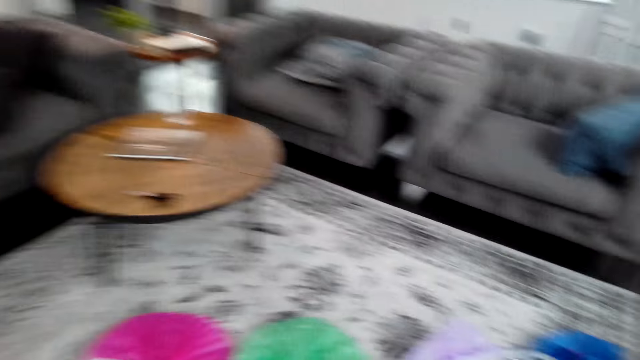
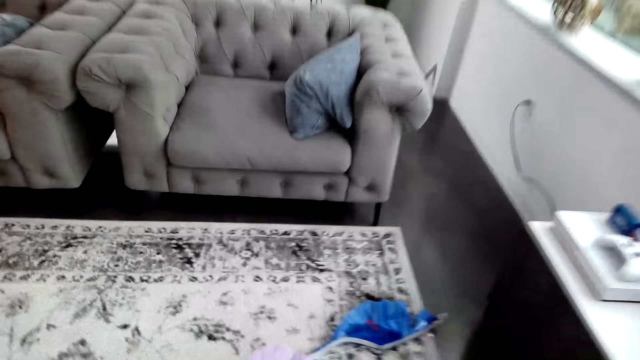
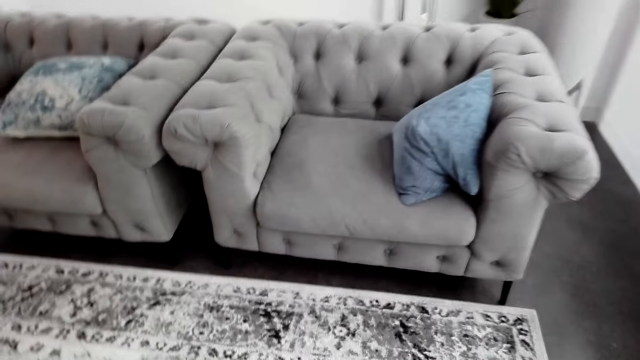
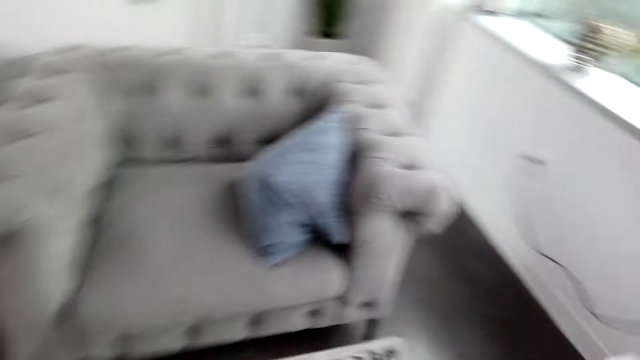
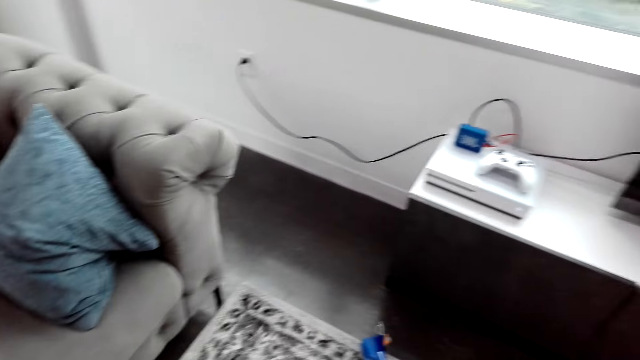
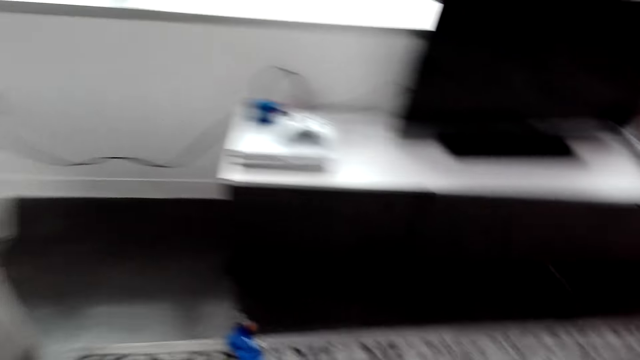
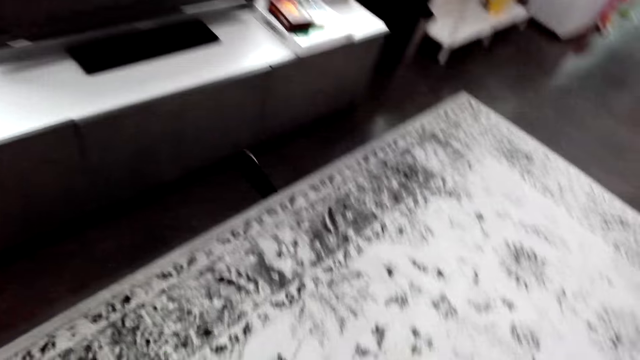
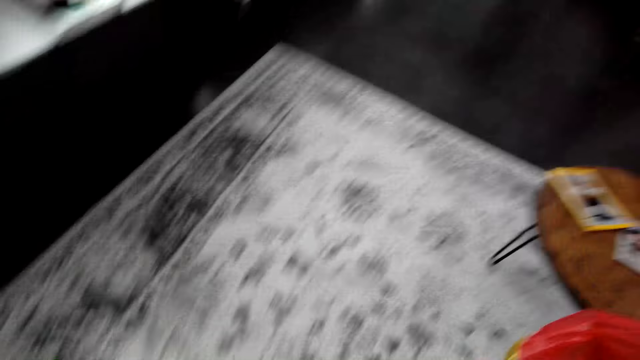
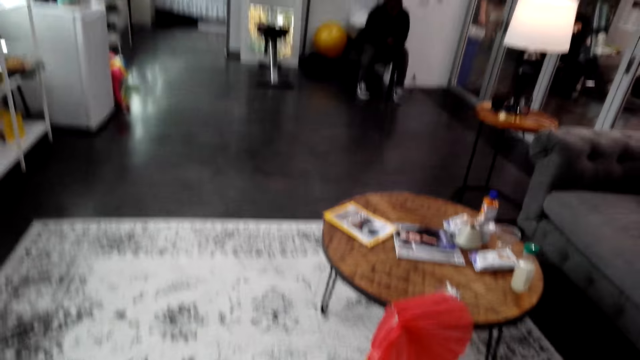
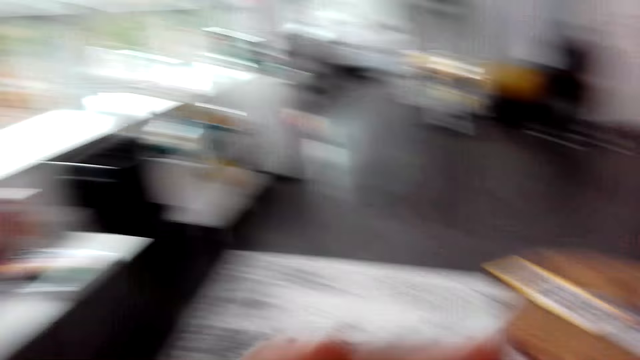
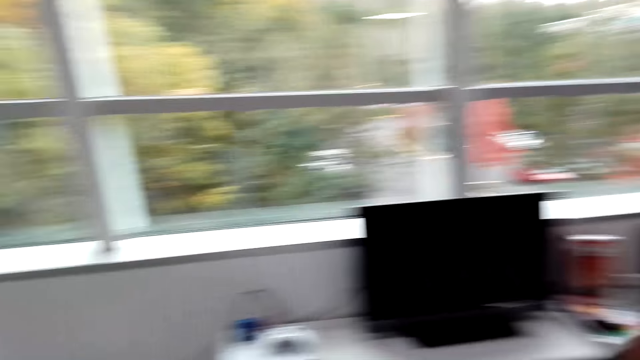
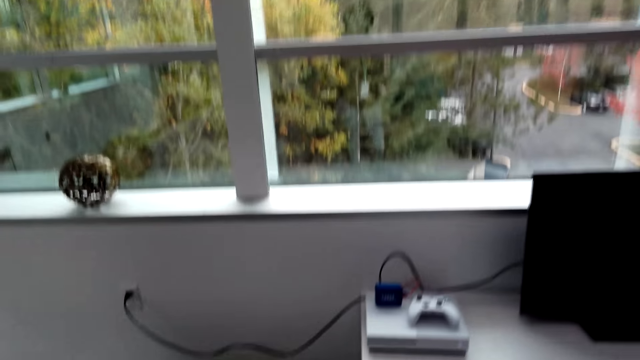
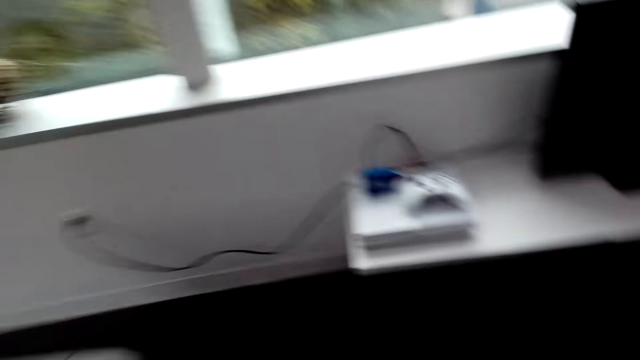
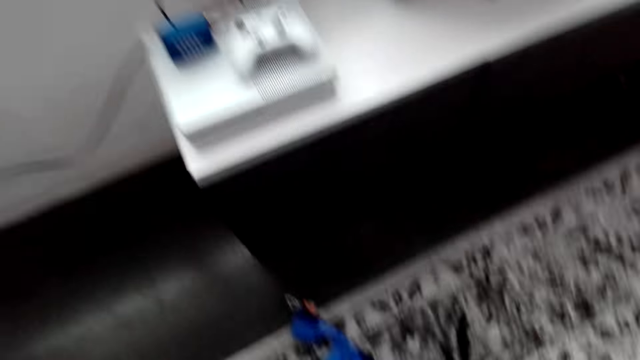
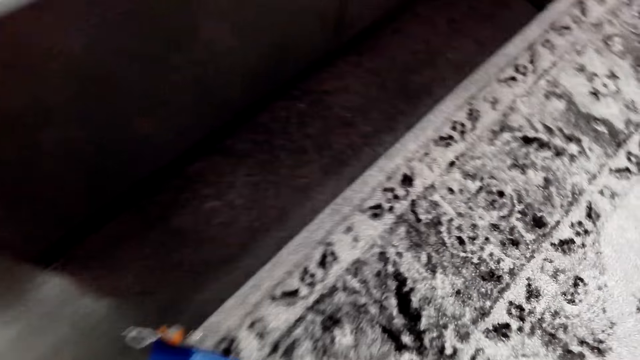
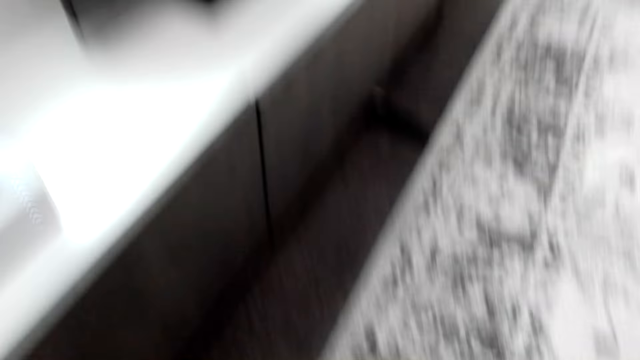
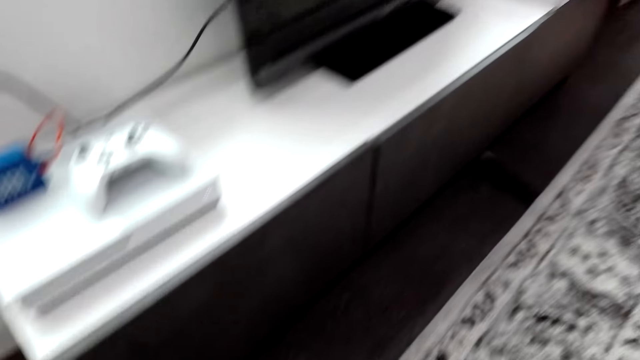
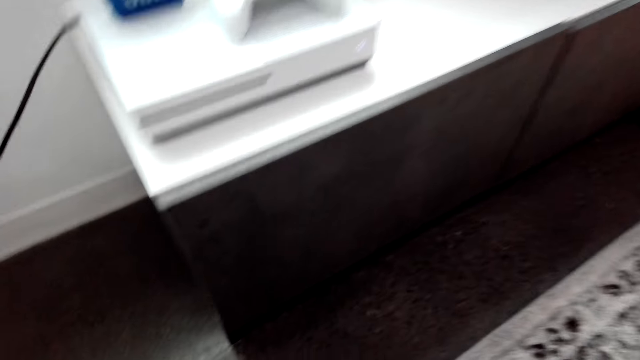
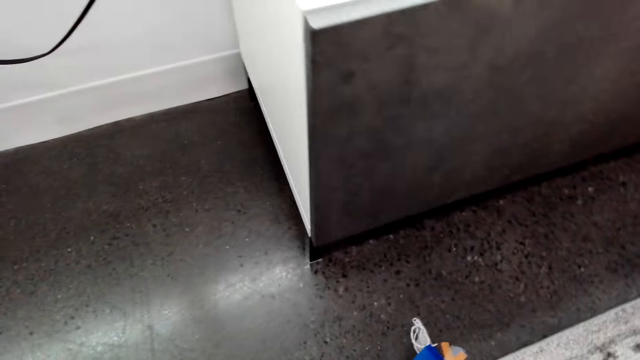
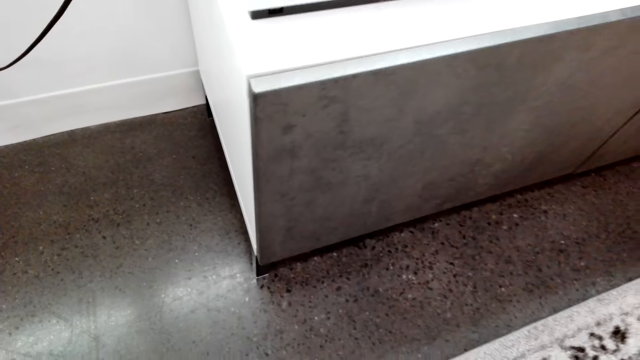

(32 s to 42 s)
The camera wearer walks around. They take the wall decorator.

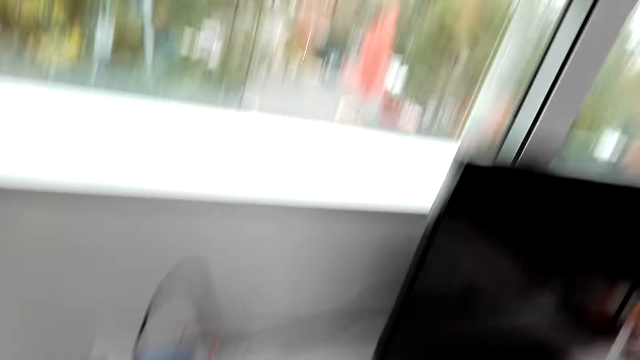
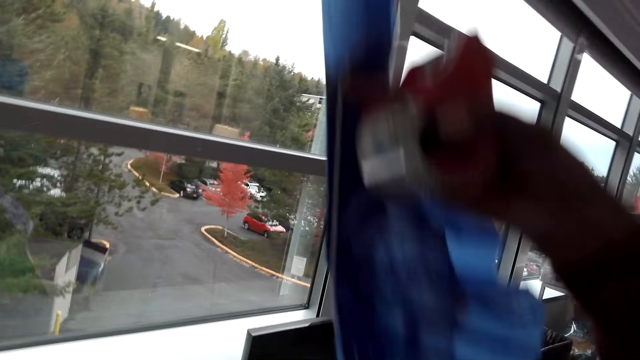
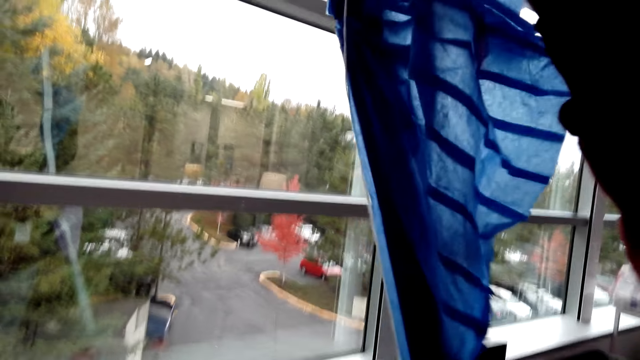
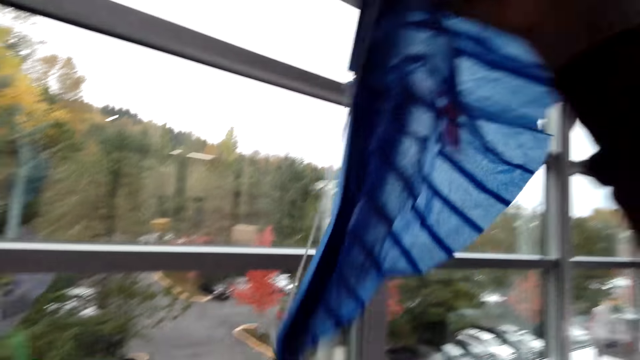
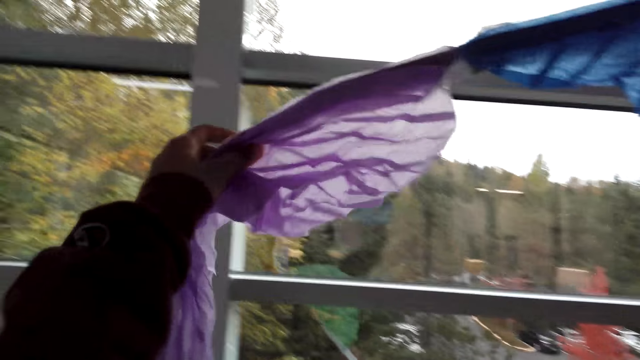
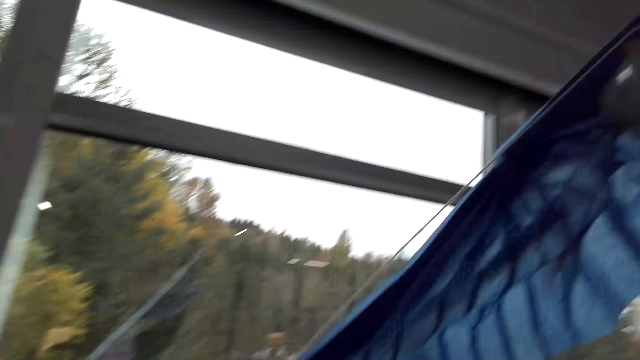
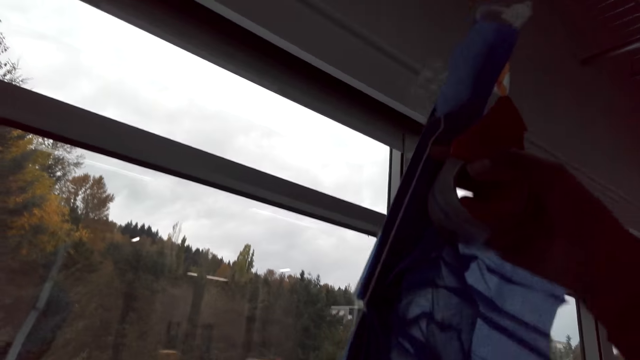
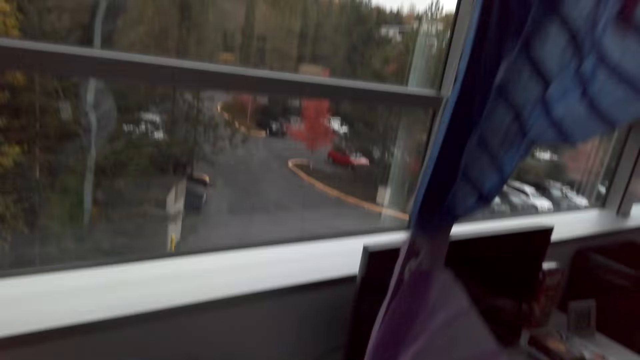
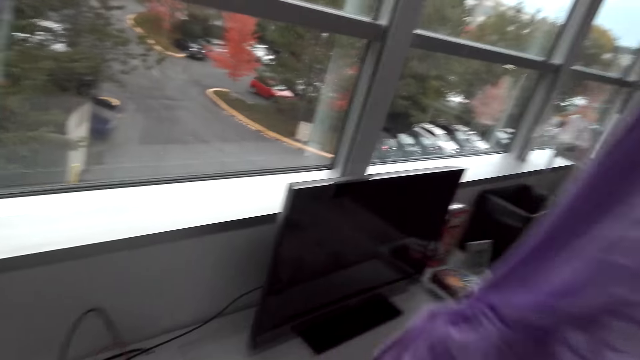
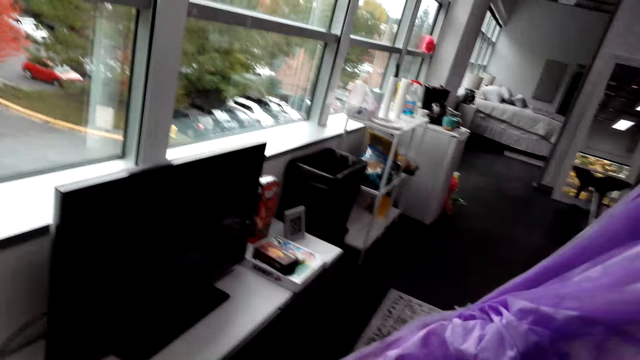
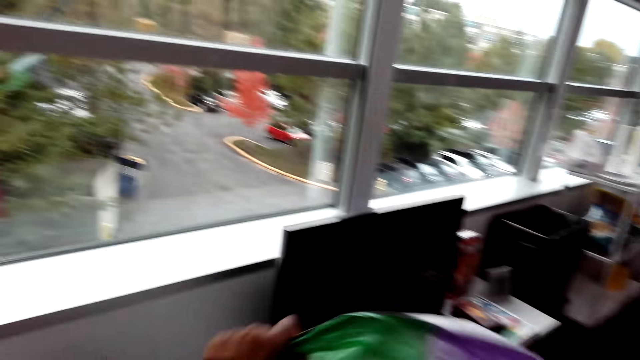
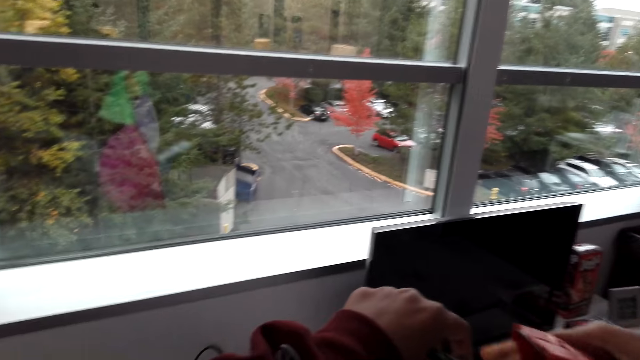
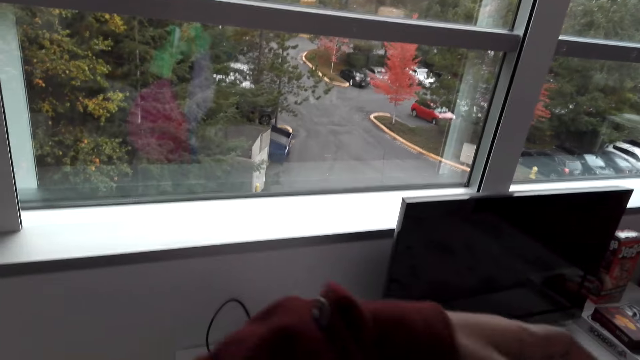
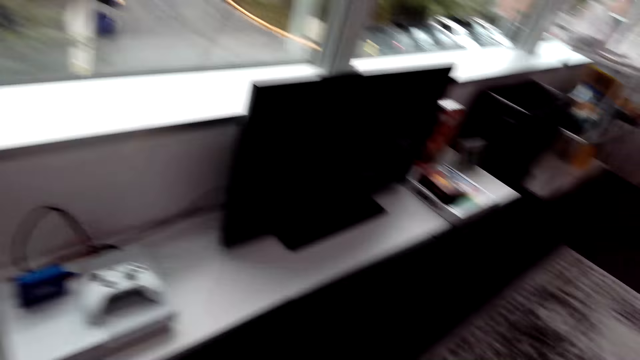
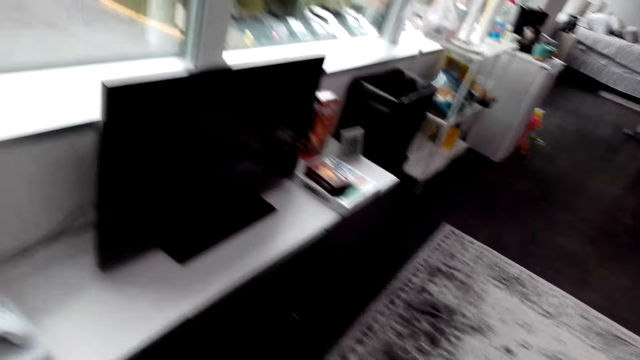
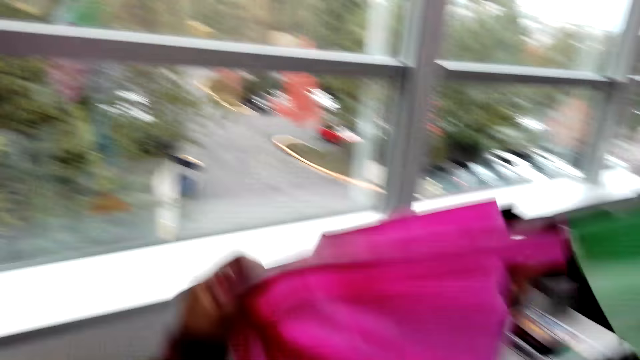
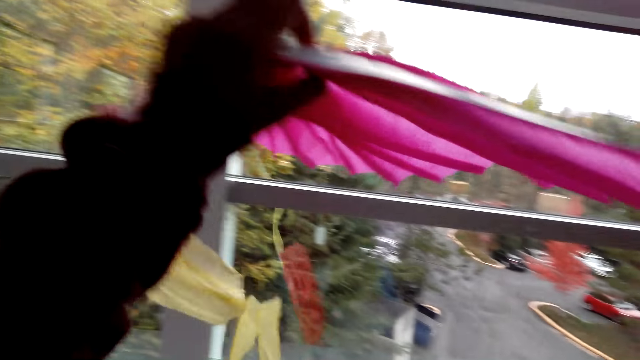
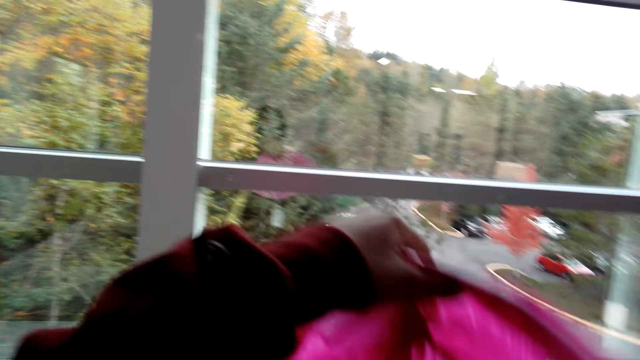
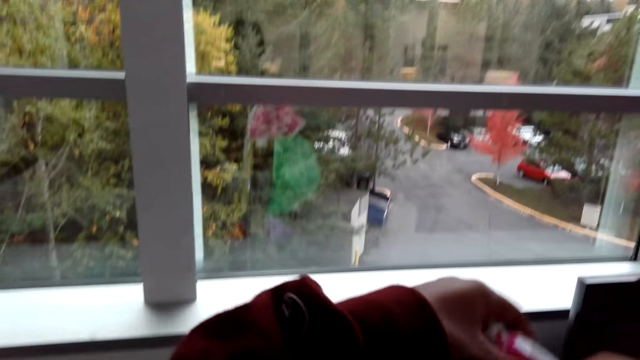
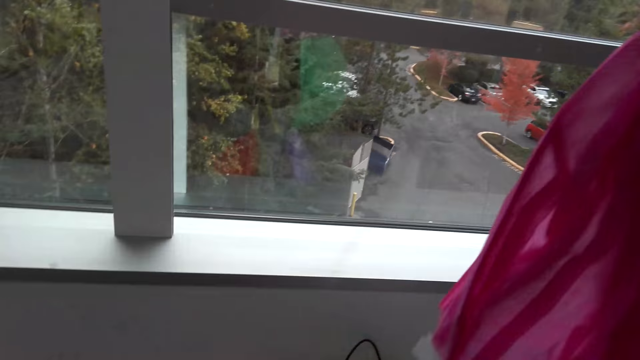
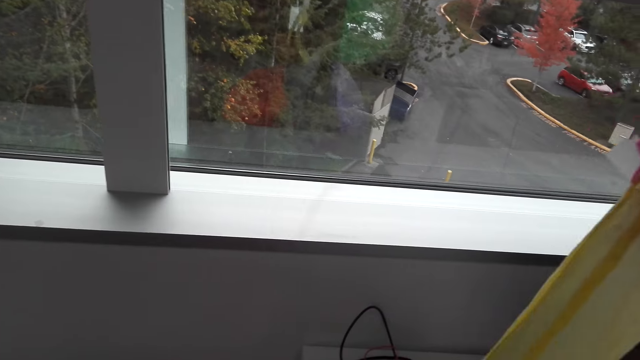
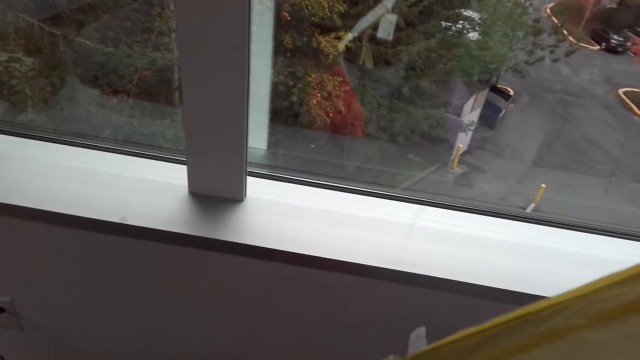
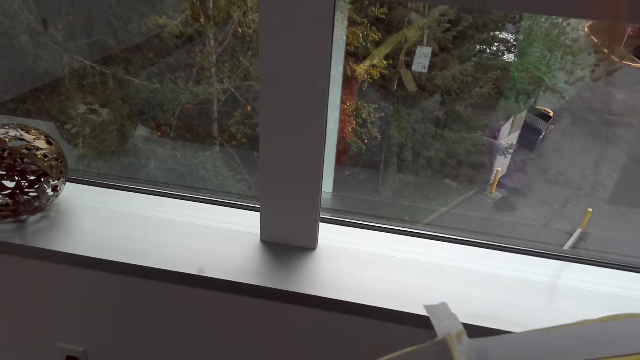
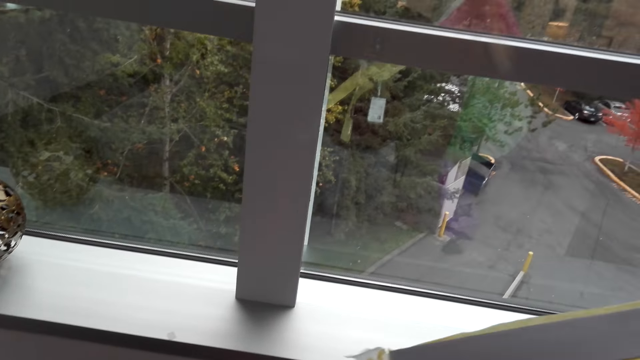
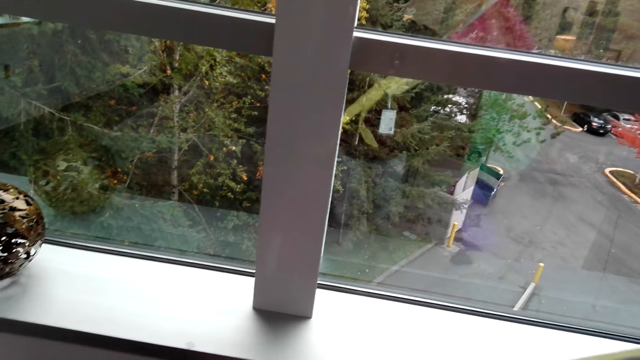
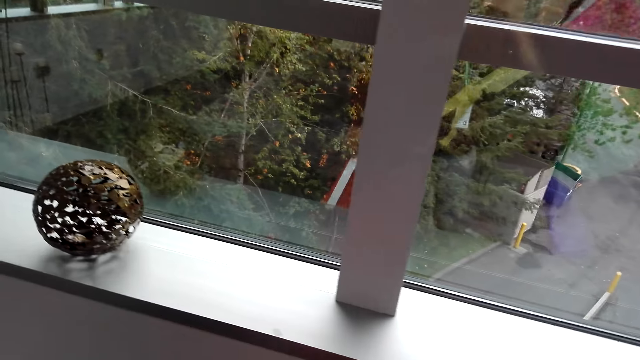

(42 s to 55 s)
The camera wearer lifts the wall decorator or decorating ribbon. They hang the decorating ribbon.
